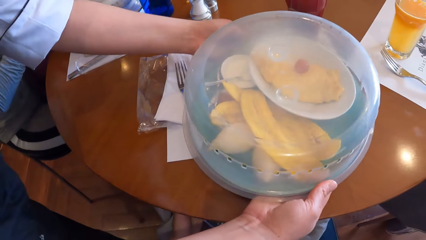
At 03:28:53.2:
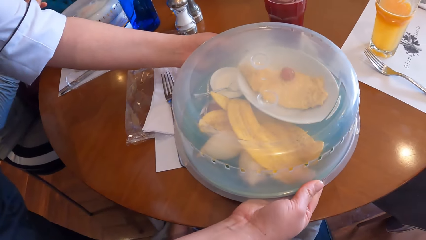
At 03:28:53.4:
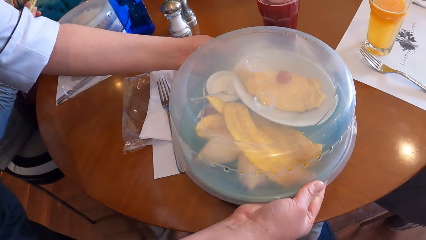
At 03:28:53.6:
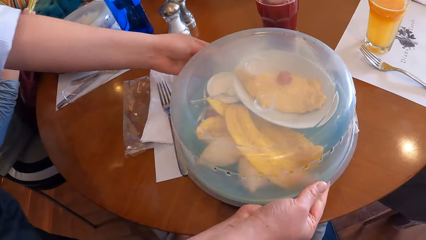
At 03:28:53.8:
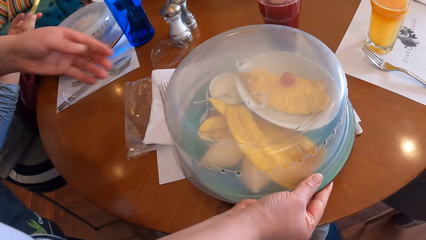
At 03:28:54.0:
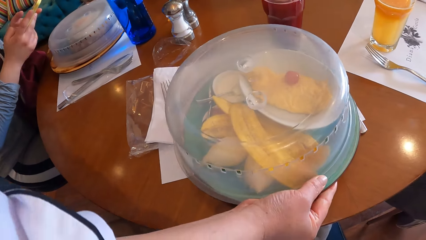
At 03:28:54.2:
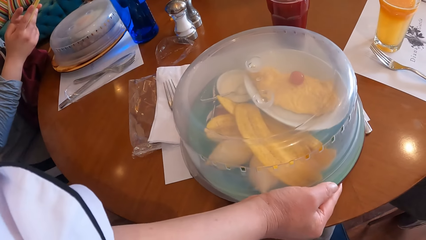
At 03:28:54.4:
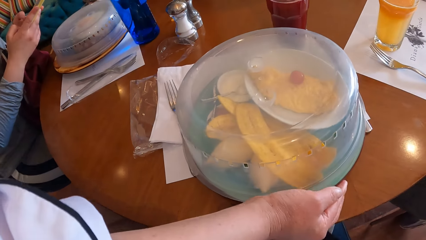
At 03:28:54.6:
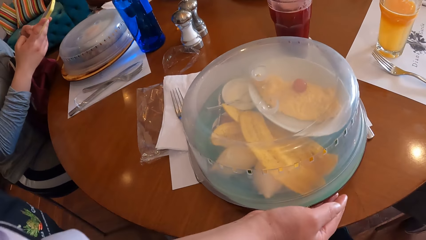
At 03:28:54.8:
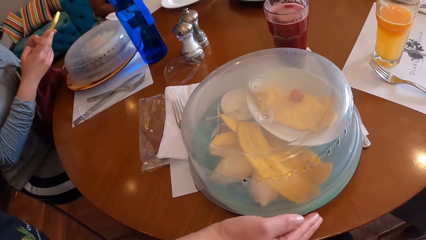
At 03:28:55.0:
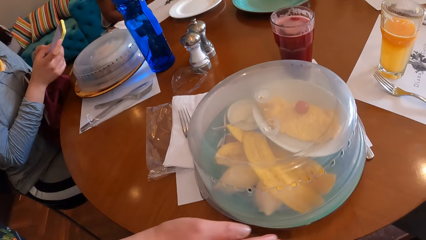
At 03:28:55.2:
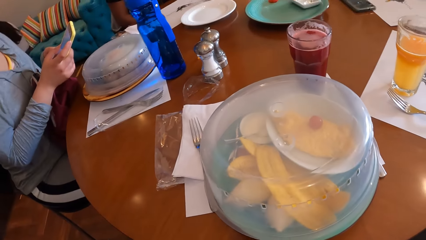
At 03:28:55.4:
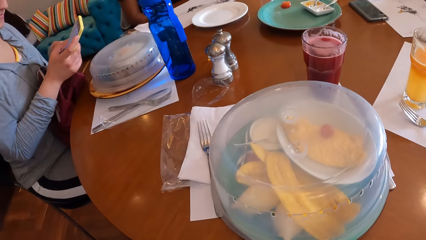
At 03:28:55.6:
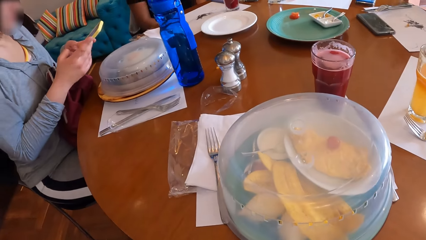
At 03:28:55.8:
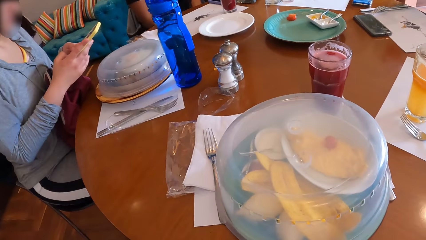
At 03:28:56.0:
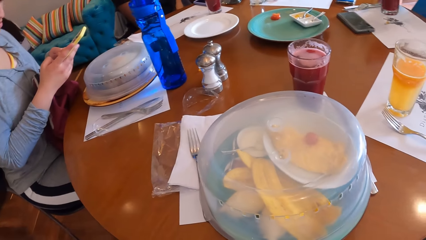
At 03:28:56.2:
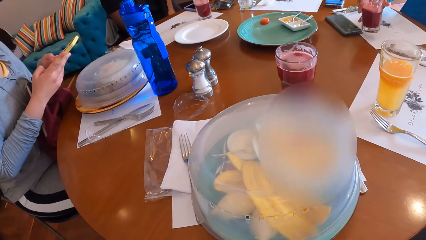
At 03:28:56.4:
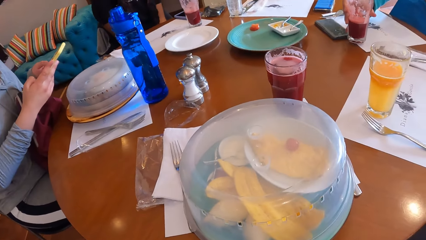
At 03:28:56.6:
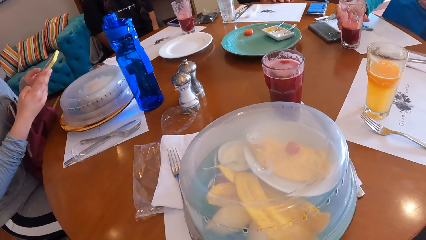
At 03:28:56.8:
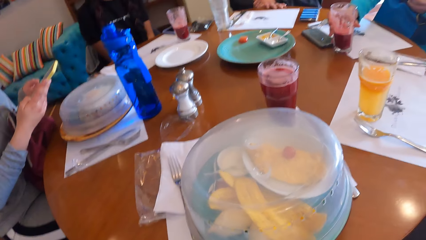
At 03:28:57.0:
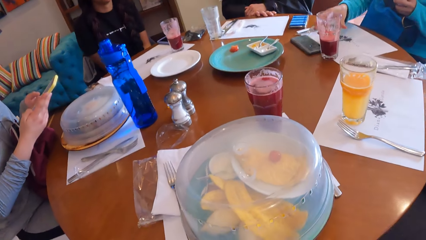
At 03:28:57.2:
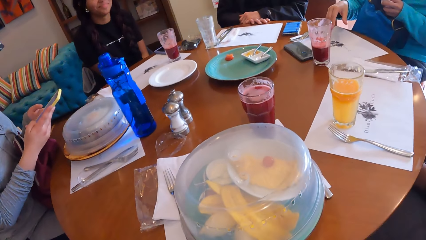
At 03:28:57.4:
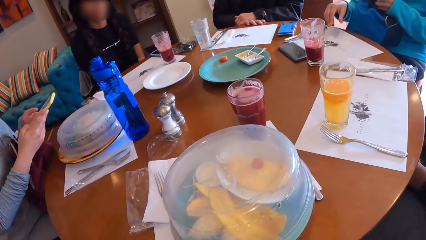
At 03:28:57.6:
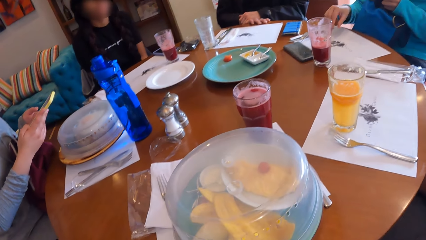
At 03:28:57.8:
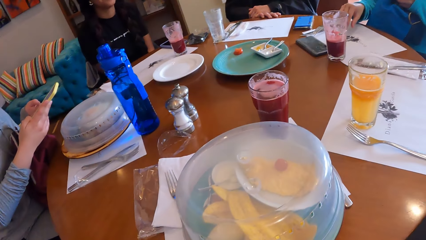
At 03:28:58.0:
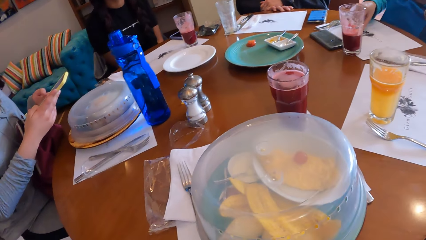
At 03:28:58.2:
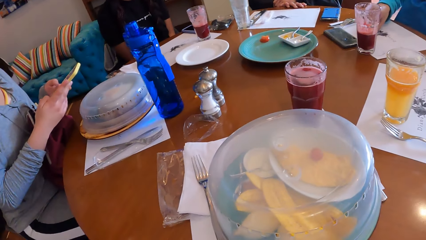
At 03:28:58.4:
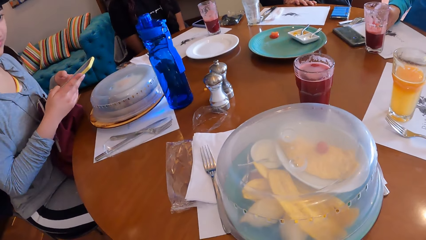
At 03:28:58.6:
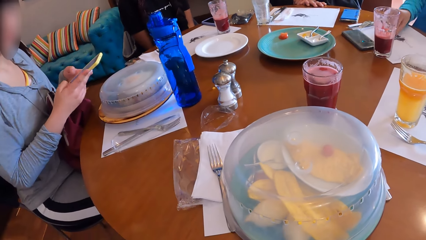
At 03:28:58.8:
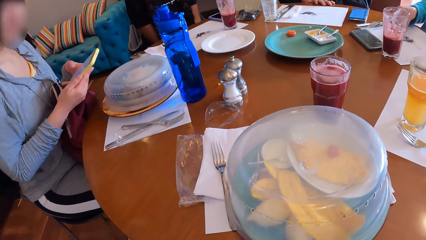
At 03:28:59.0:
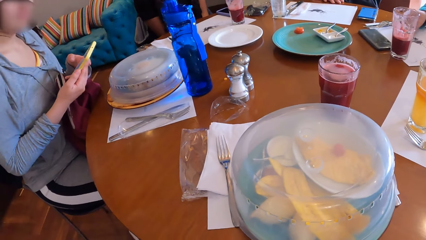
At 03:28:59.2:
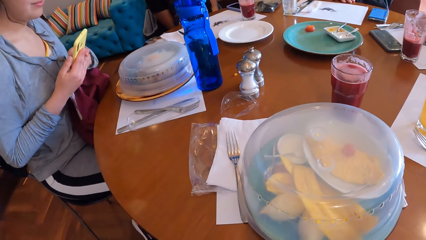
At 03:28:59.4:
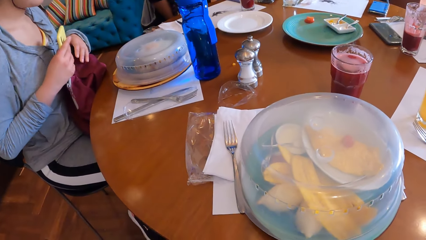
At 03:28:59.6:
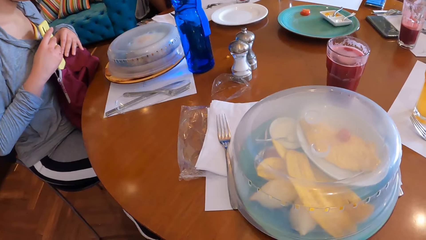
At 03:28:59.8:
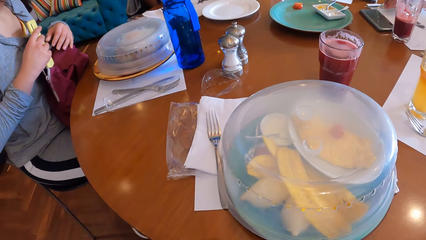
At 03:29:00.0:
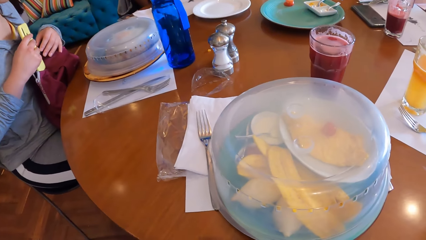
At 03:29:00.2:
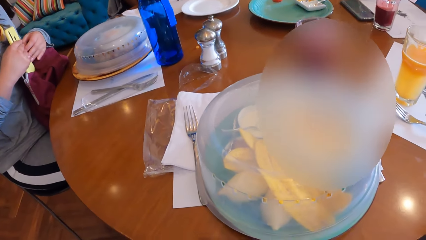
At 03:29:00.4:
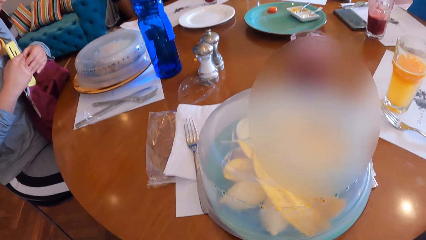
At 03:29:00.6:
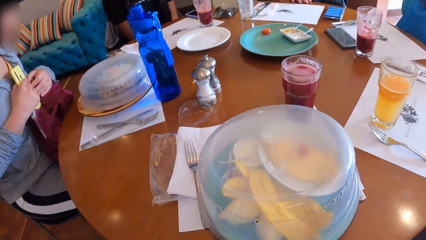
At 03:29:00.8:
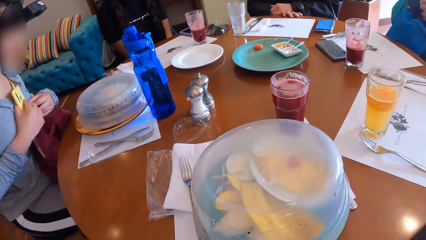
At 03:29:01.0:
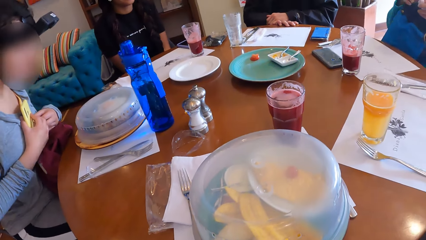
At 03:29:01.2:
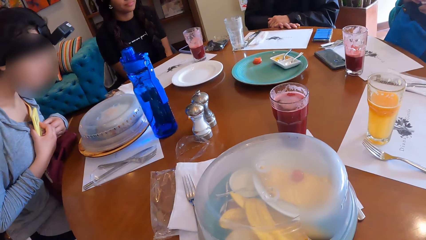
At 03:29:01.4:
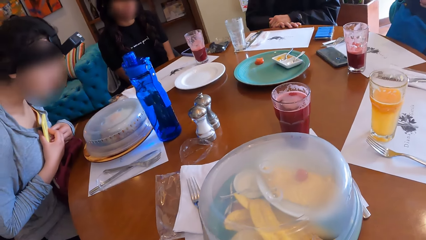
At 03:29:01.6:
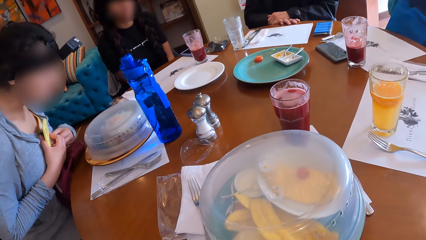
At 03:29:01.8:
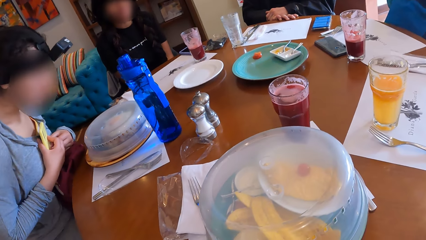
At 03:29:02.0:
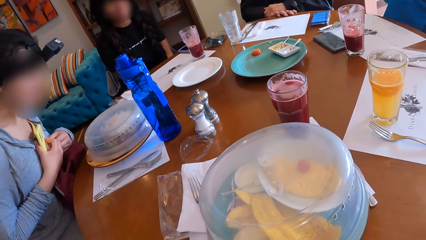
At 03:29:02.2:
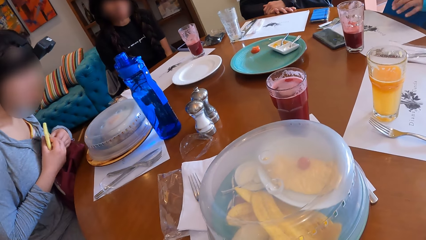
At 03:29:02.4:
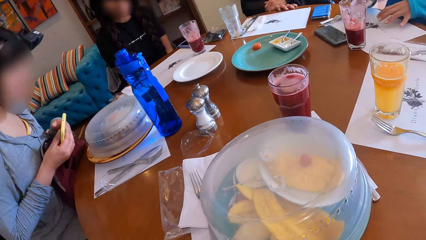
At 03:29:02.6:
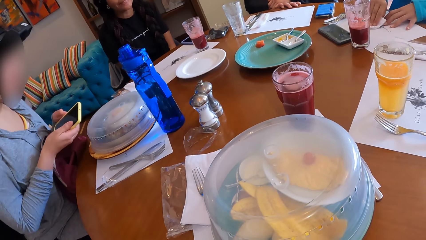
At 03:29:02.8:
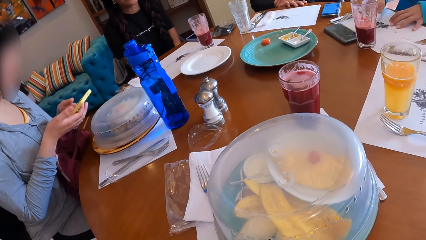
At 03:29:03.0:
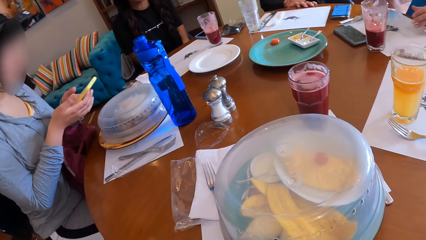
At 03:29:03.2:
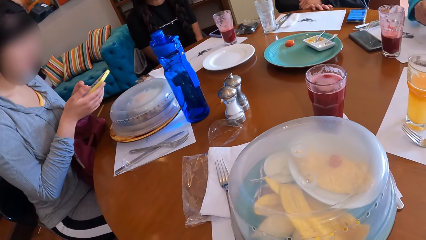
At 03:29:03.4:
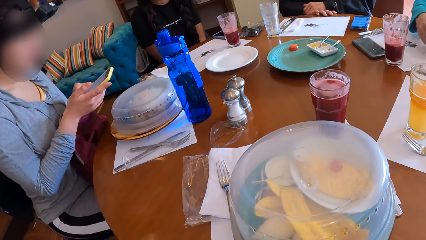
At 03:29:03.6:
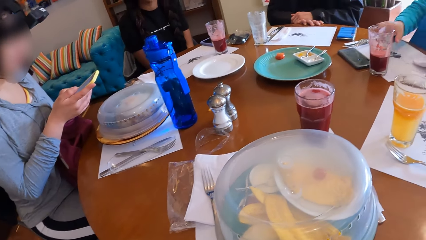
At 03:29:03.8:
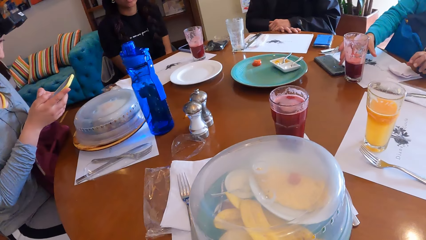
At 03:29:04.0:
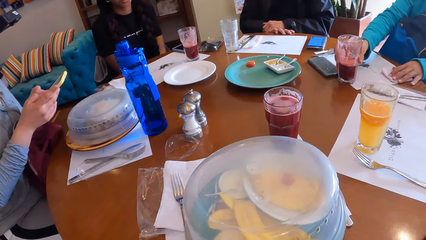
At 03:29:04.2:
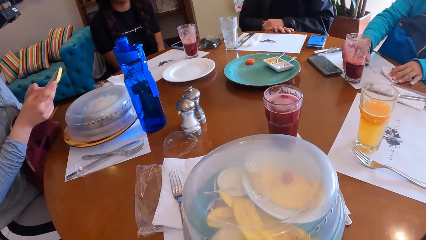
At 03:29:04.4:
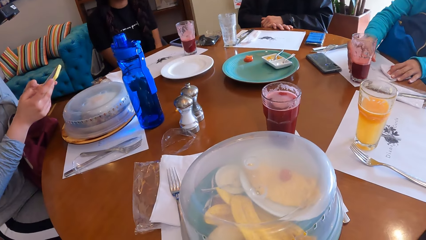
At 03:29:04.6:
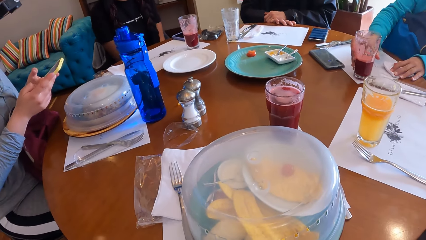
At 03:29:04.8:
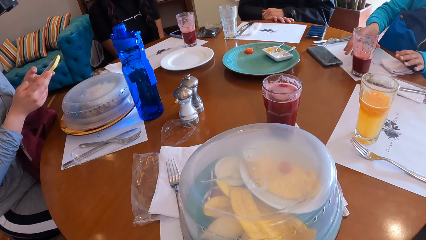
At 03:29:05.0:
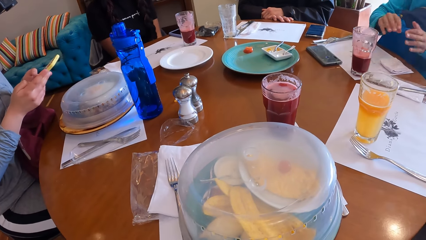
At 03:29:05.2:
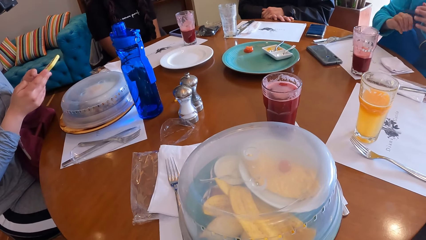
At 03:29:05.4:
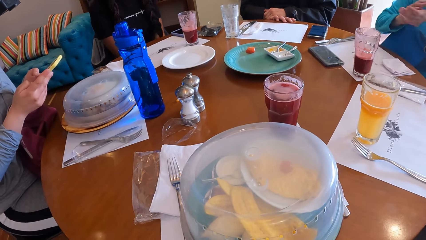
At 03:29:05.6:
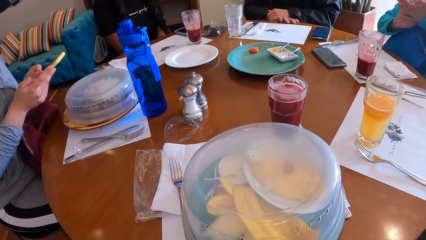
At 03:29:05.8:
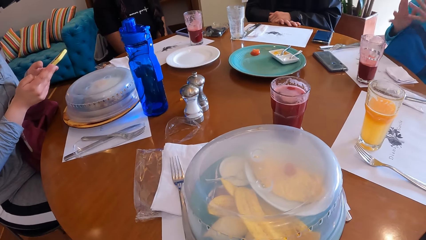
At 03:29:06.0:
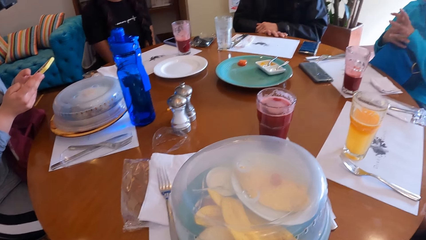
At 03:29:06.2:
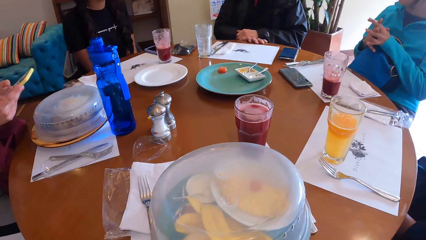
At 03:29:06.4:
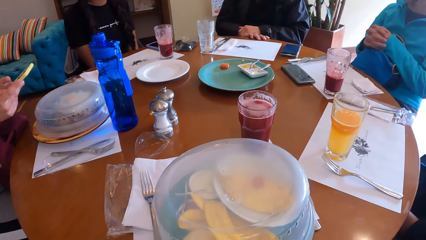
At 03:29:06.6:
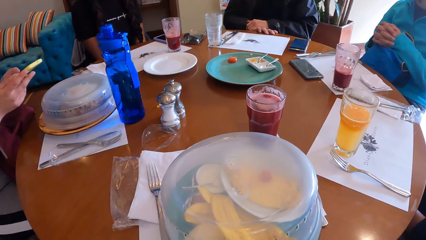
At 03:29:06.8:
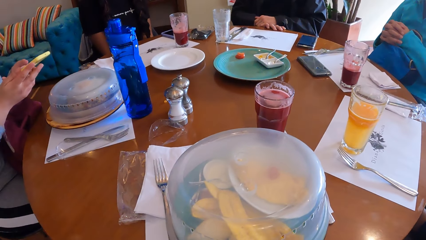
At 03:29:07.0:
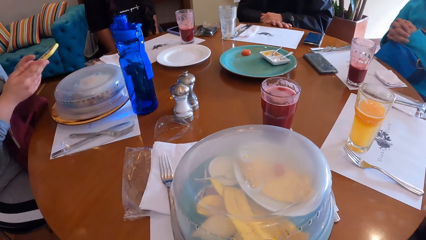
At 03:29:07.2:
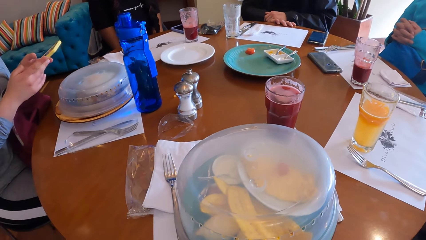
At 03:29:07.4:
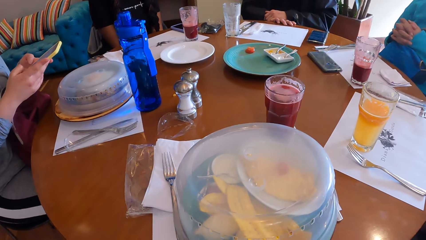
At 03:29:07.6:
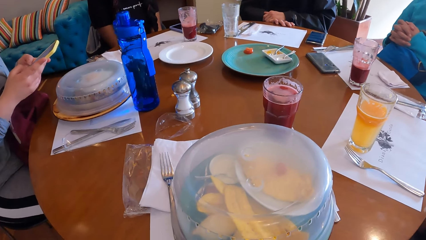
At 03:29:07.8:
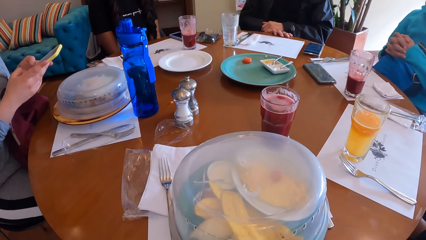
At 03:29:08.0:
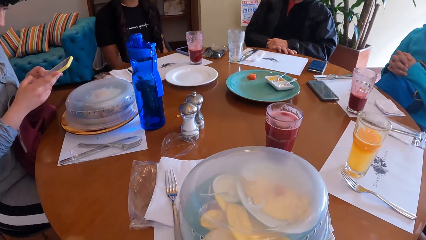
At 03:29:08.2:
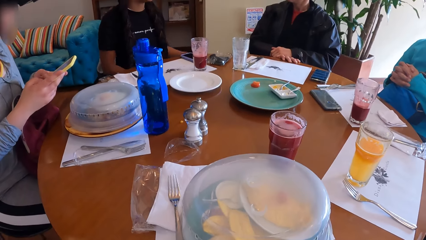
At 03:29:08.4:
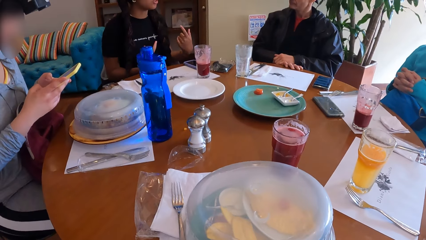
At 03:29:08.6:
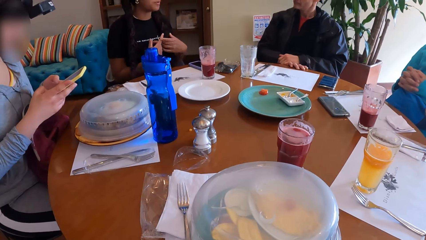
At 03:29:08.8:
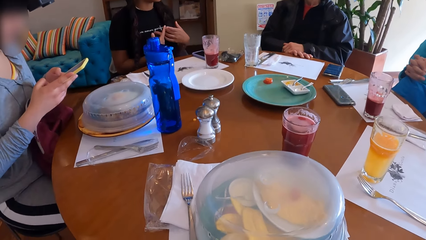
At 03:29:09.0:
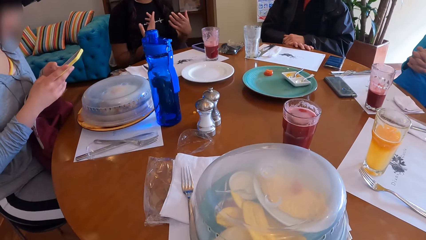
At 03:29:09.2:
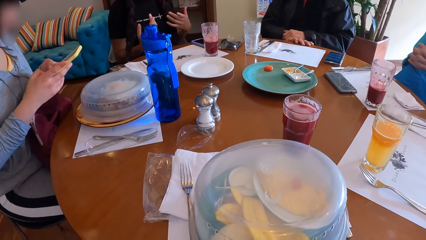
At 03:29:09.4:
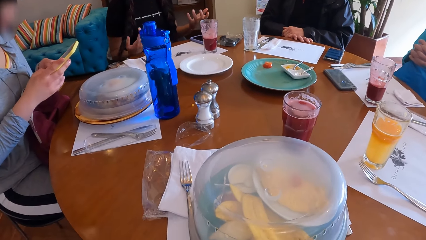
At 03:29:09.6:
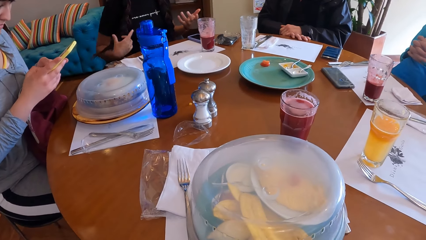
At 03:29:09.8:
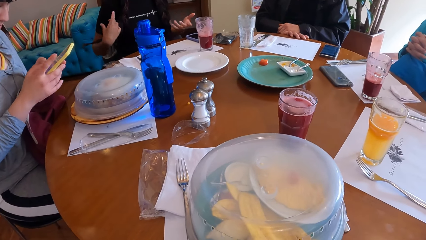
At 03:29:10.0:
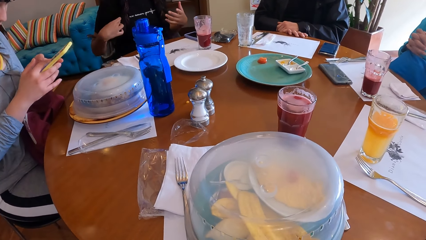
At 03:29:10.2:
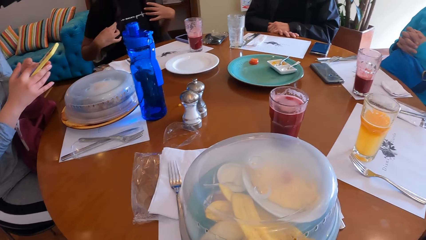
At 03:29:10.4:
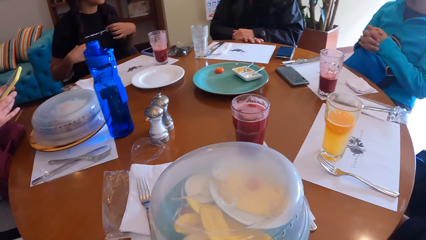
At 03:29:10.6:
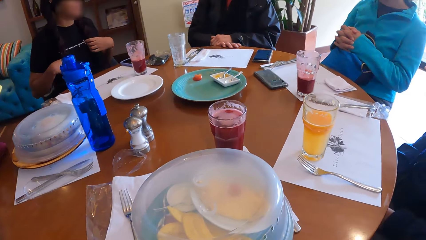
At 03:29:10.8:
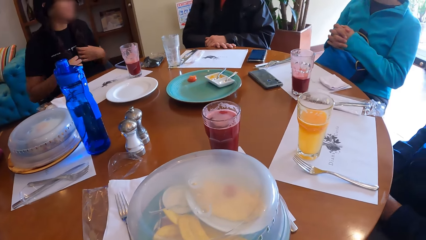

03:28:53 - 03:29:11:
The woman places a covered tray on the table beside the camera wearer with her hands. The camera wearer looks around the table. Another woman places a glass of wine on the table with her right hand. She cleans the tray on the table with her right hand. She removes her right hand from the glass of wine. She moves the glass of wine on the tray with her right hand. Another woman converses with the group of people.
